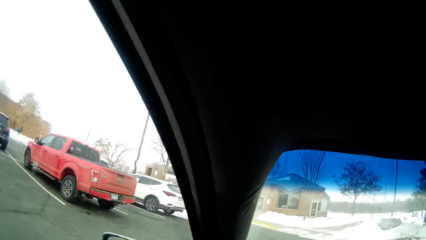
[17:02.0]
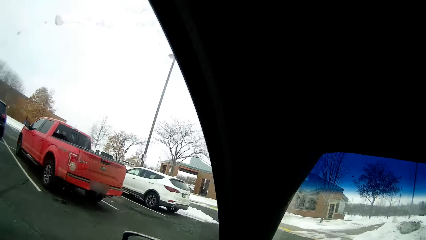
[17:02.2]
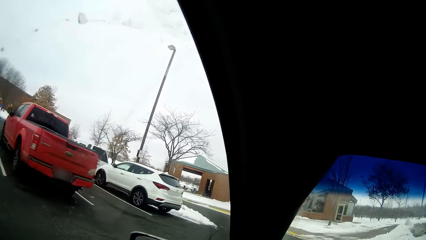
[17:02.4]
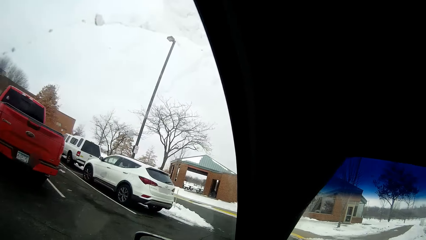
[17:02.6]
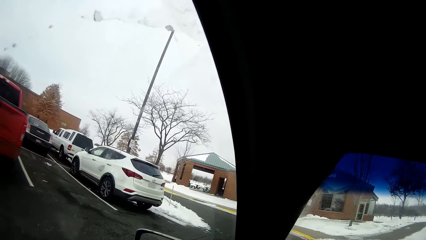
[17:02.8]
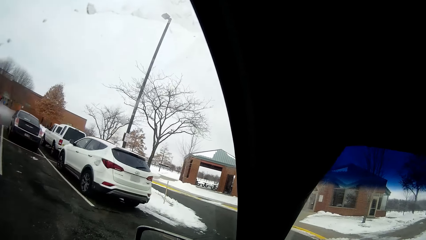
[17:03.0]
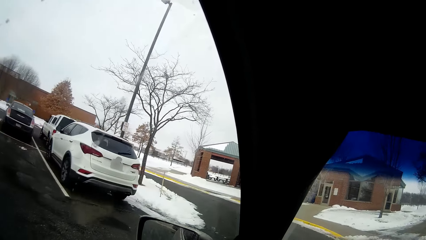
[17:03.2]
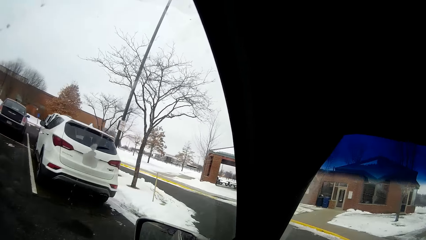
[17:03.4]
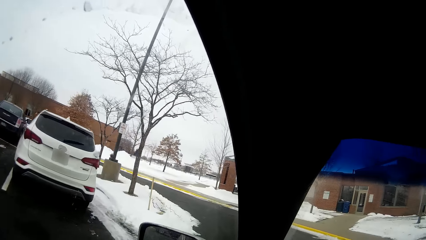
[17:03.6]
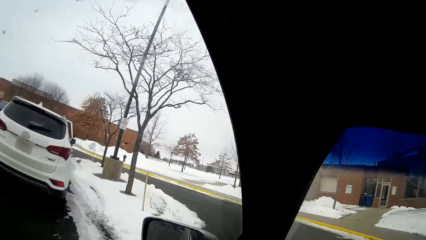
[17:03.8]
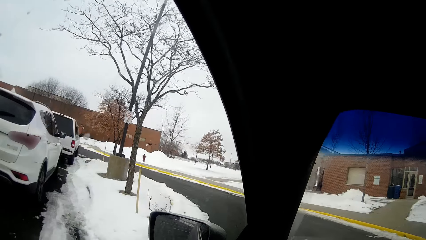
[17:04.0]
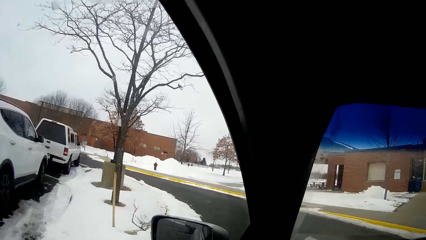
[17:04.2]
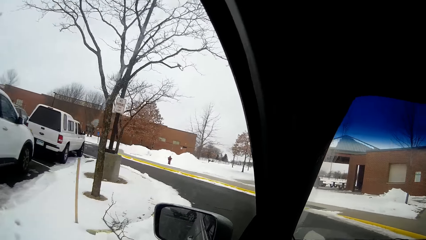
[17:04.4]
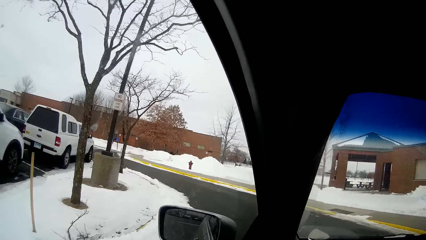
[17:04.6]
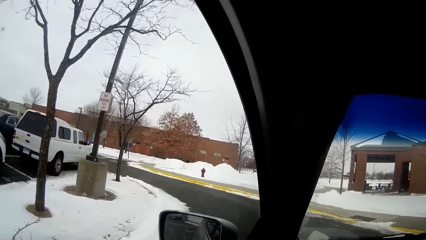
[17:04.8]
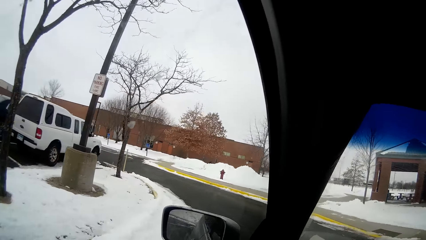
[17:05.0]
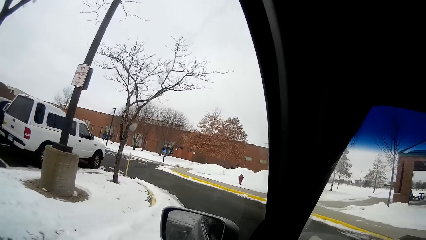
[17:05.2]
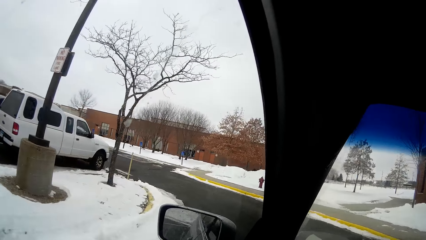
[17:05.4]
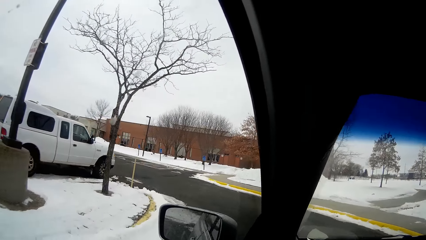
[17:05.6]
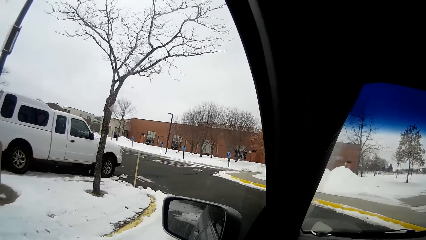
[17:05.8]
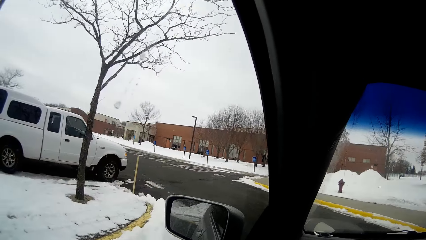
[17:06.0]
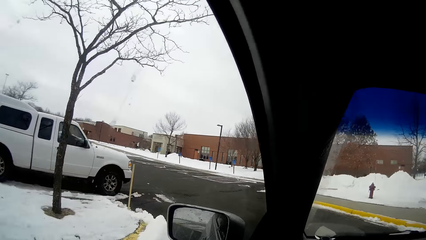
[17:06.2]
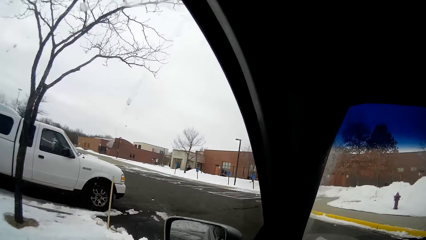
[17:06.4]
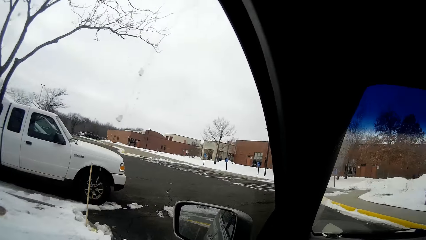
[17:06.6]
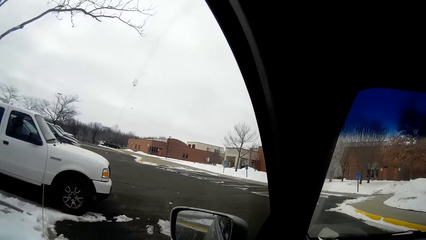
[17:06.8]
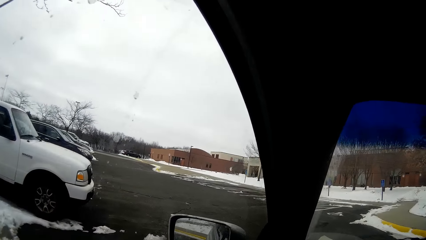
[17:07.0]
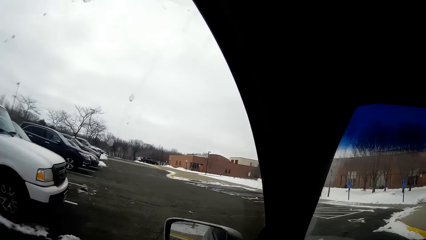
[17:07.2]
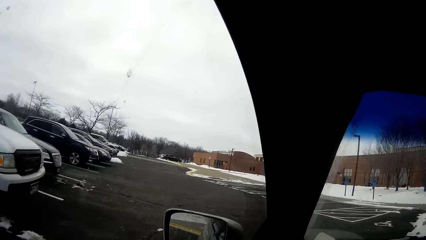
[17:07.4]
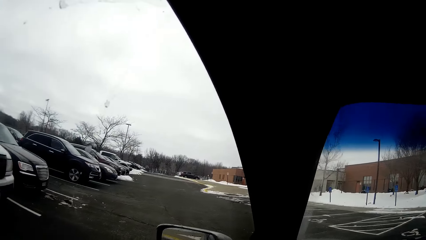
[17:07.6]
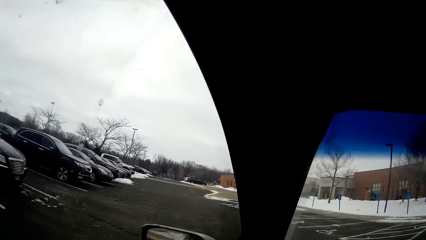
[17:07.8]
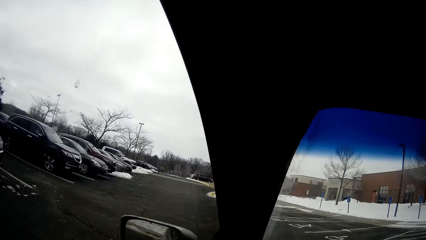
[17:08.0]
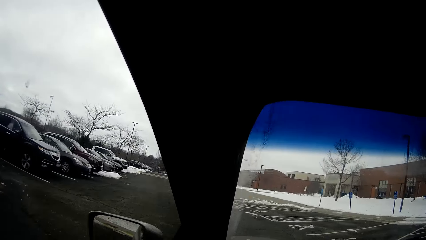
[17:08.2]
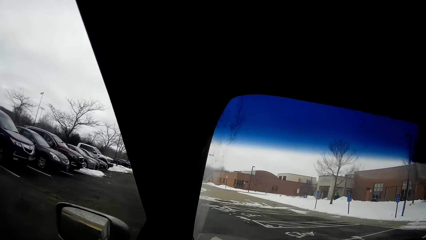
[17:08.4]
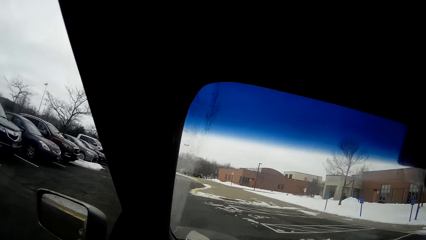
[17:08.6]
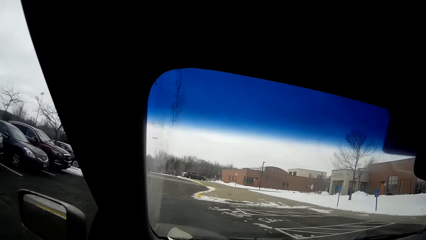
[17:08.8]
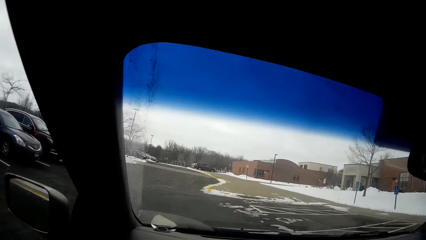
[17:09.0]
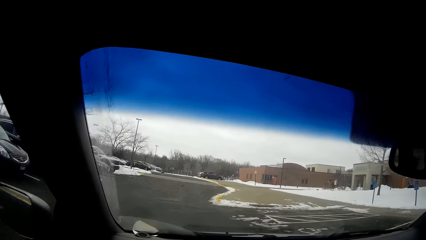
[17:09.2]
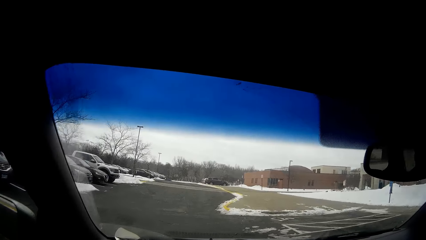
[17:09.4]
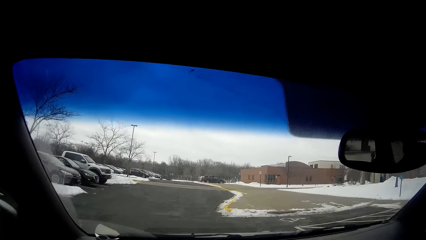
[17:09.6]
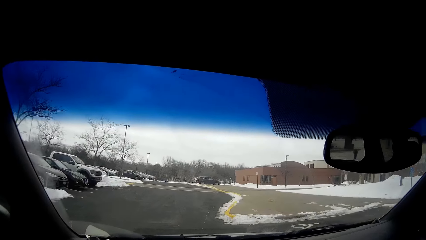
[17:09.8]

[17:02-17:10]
The camera wearer turns left. They drive on the road.

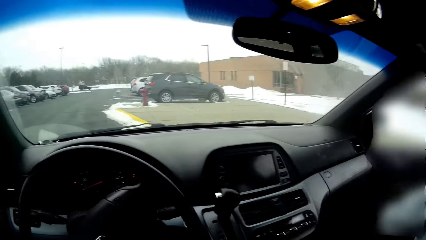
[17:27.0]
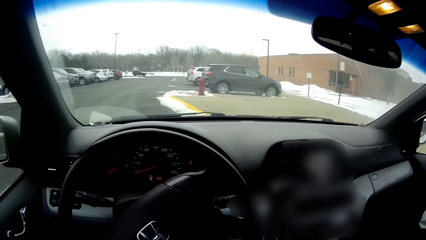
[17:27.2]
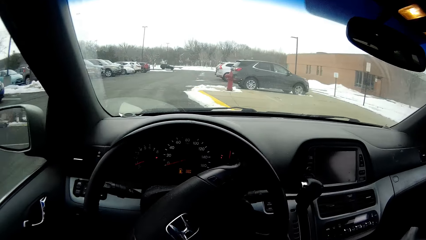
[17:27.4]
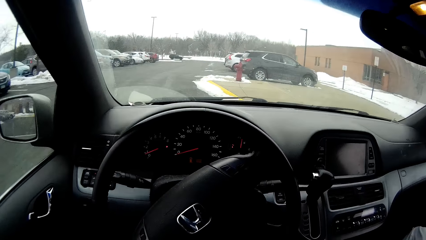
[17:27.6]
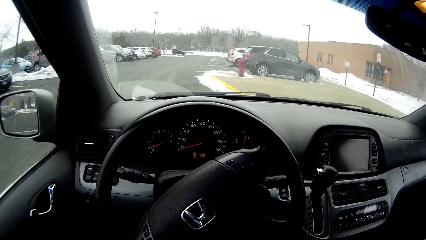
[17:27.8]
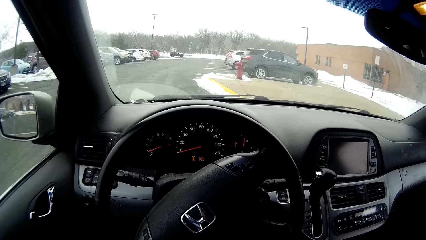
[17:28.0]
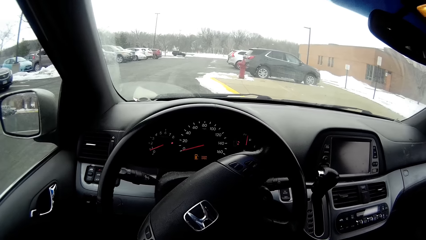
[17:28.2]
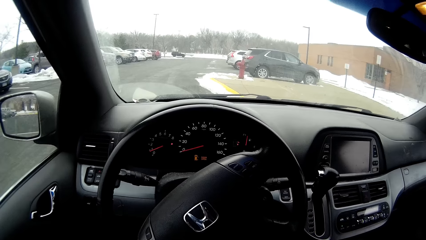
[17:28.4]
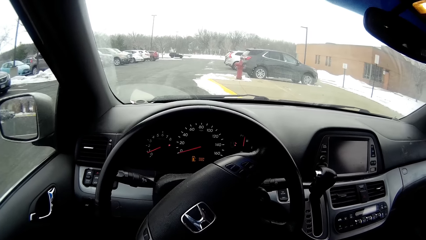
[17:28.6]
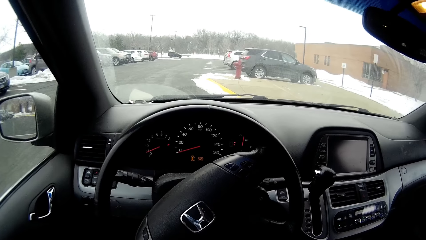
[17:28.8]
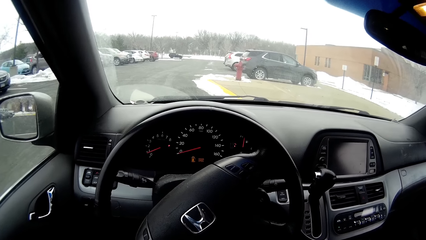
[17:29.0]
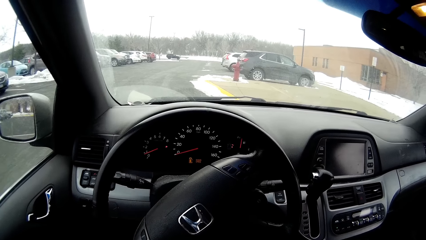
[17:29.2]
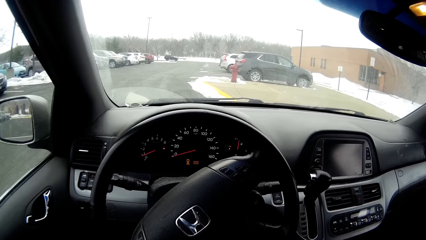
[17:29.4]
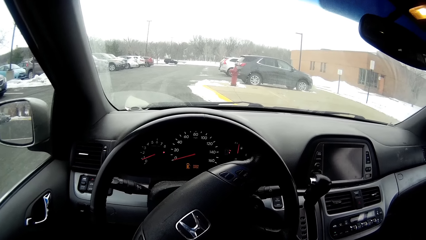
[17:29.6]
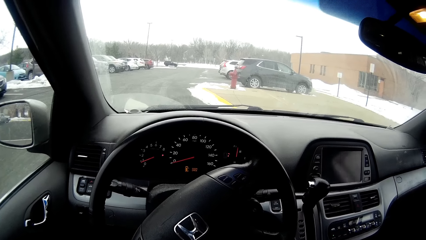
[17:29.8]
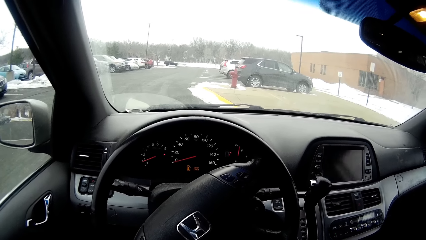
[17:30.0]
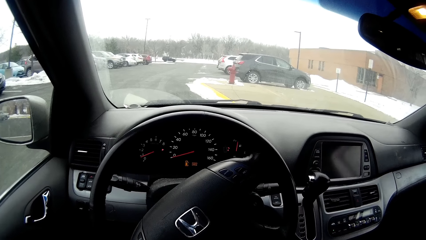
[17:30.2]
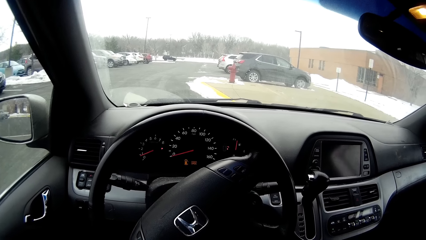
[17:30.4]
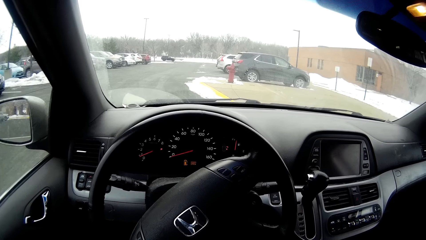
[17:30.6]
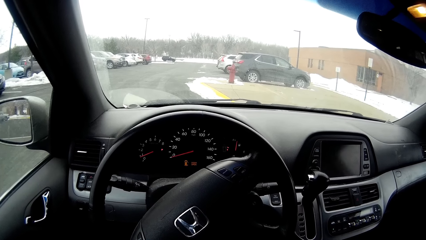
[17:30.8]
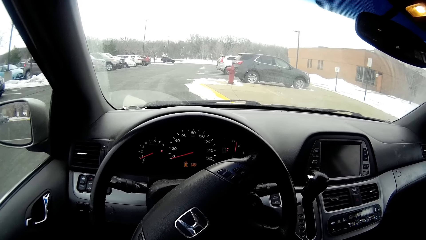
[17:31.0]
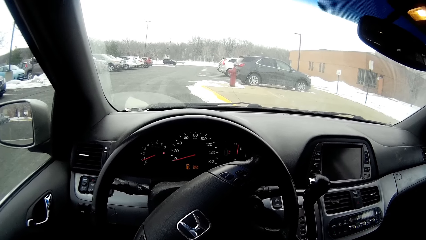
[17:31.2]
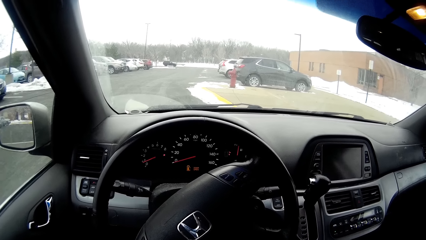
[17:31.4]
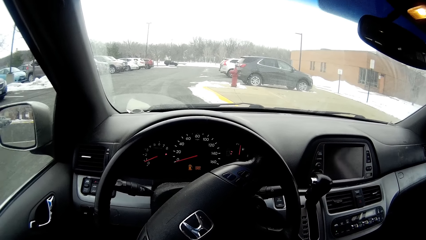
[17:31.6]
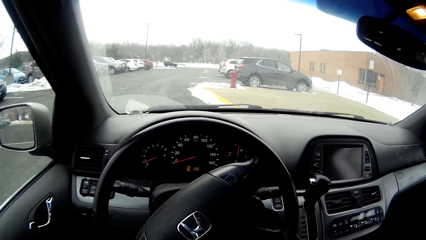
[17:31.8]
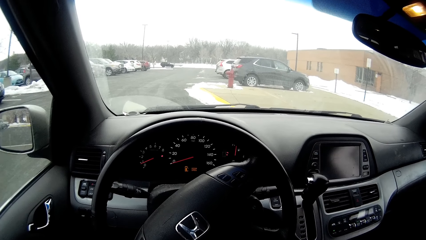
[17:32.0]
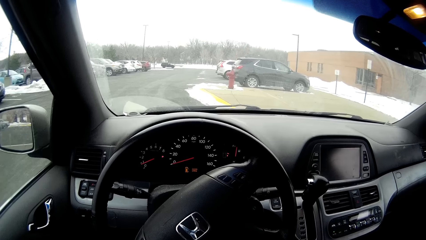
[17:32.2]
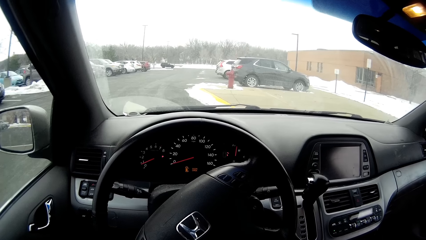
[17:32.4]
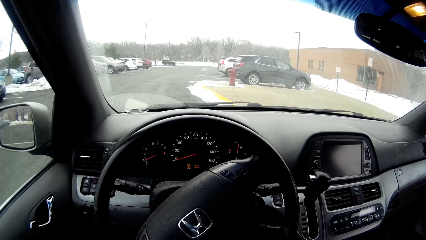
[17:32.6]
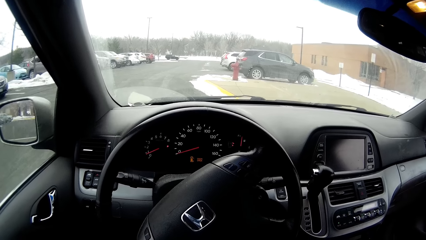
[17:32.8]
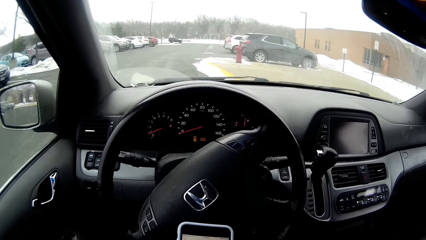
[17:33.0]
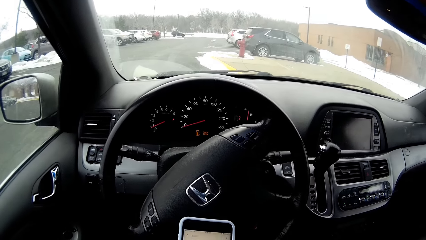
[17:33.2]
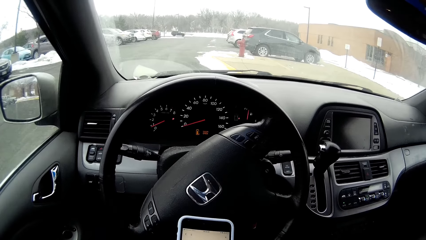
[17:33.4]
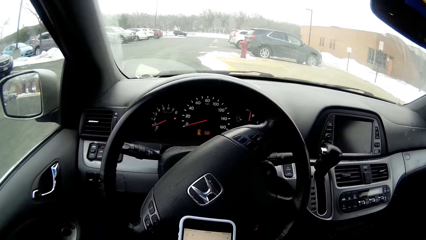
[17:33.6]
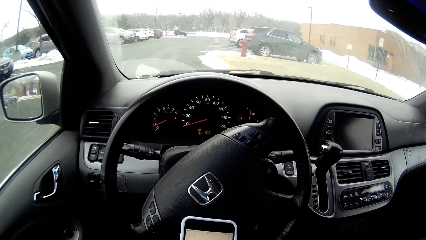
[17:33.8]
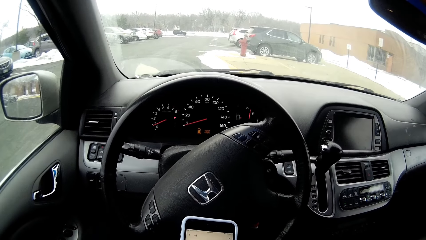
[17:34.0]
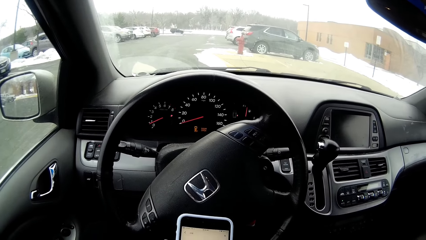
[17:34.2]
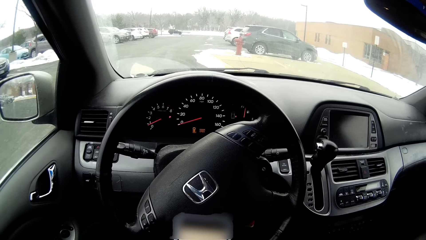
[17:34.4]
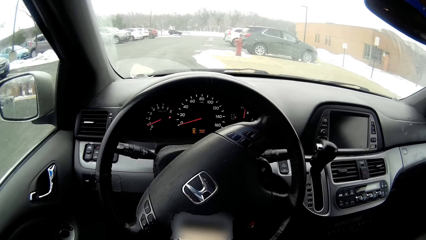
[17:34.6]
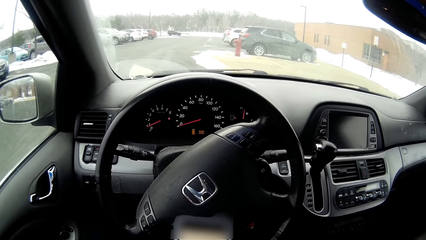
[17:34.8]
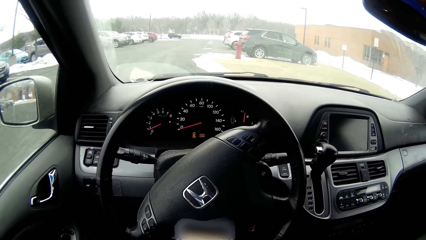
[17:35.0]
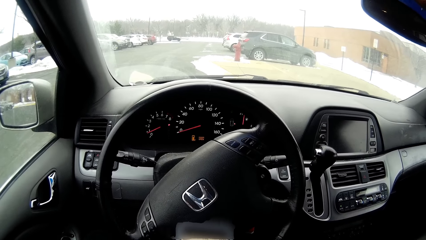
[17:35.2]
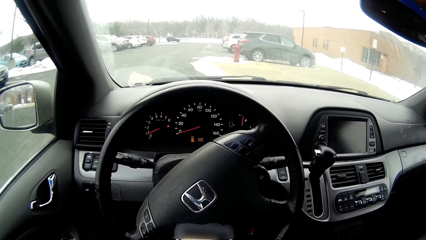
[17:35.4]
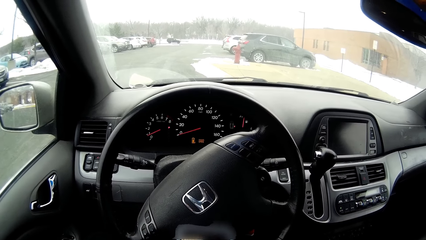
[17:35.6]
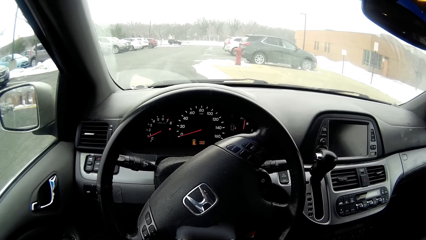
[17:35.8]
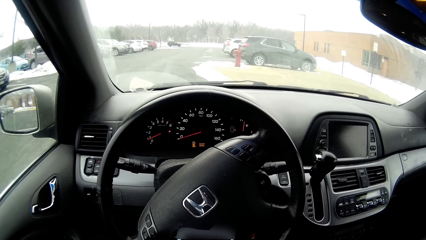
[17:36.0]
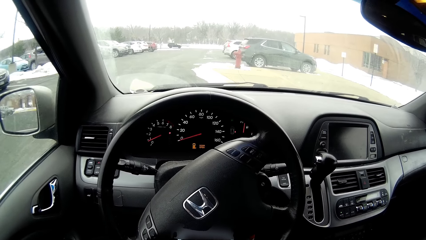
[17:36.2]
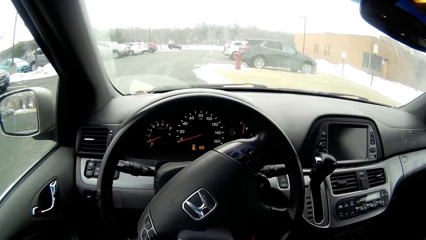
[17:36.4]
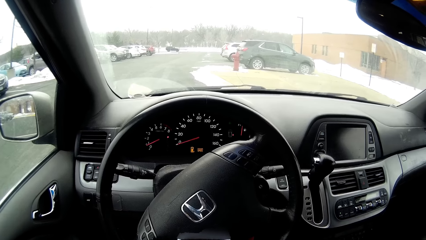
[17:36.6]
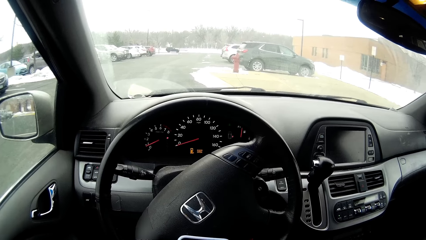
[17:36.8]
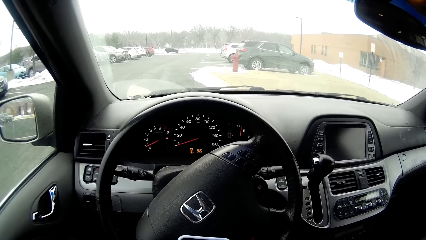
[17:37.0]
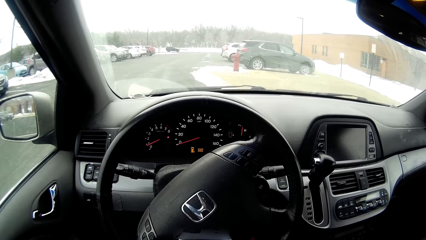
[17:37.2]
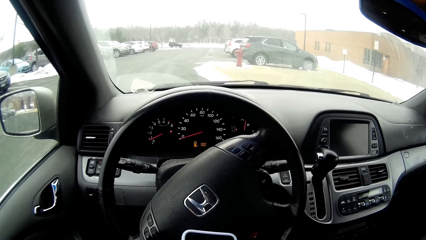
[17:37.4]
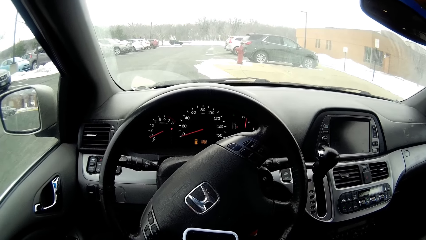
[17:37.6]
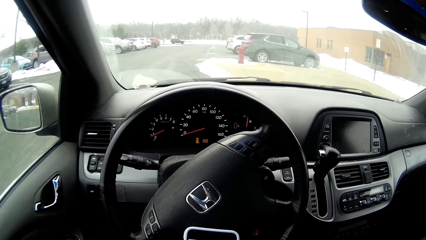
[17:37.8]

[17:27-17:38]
The camera wearer looks. They browse on a phone.
